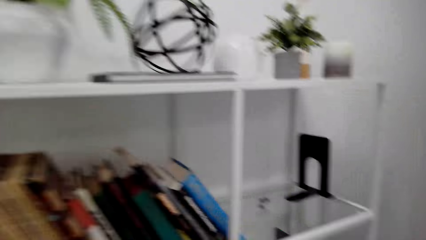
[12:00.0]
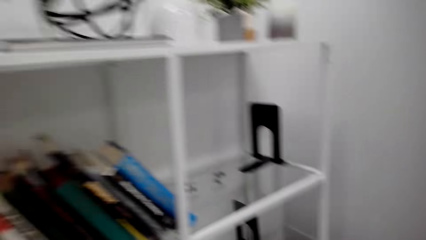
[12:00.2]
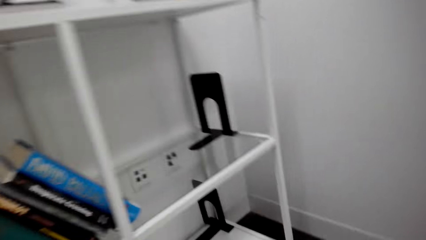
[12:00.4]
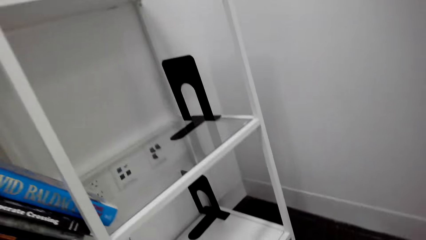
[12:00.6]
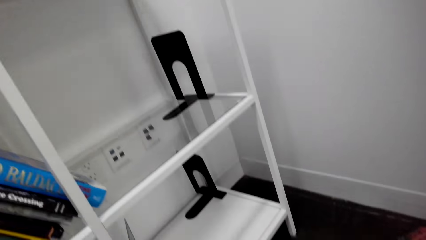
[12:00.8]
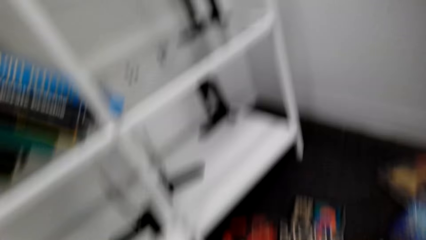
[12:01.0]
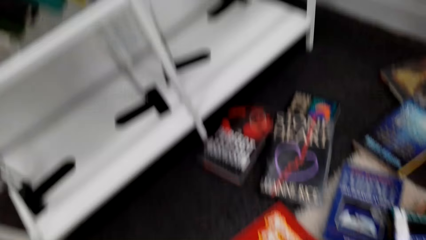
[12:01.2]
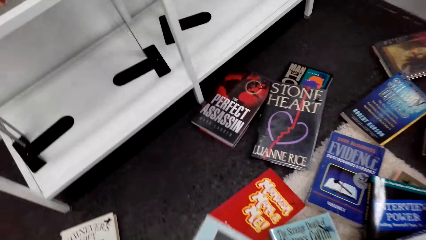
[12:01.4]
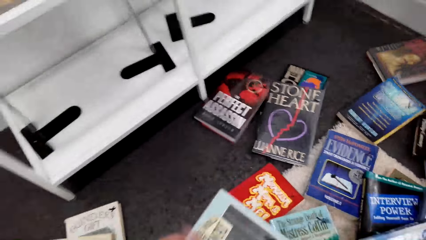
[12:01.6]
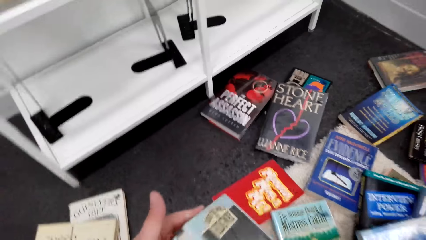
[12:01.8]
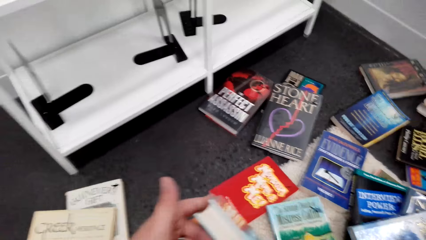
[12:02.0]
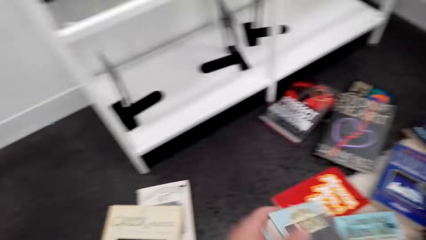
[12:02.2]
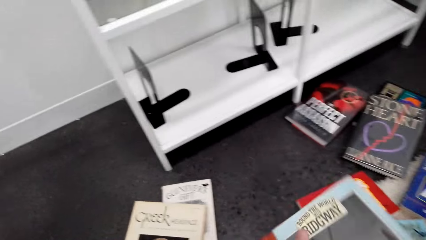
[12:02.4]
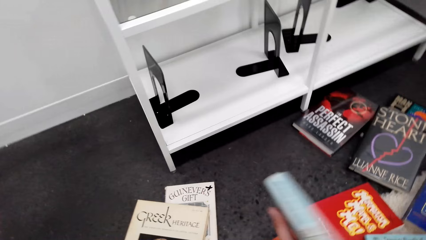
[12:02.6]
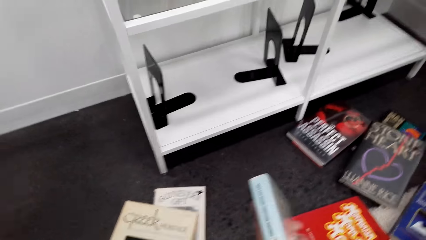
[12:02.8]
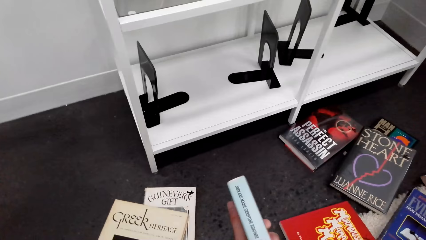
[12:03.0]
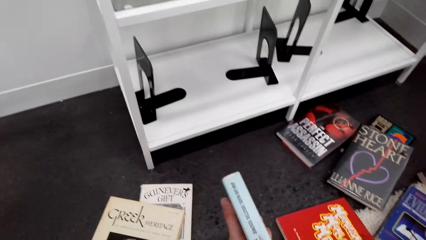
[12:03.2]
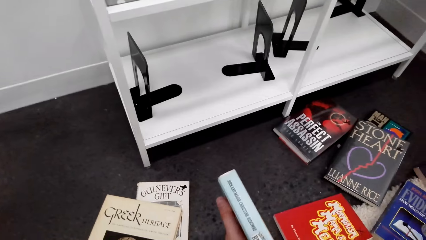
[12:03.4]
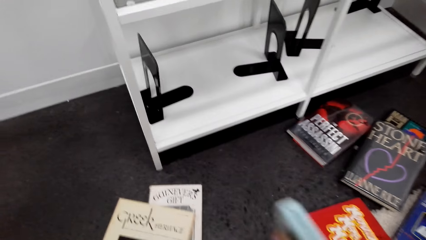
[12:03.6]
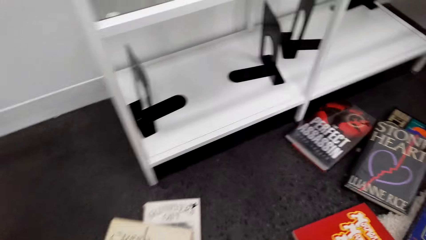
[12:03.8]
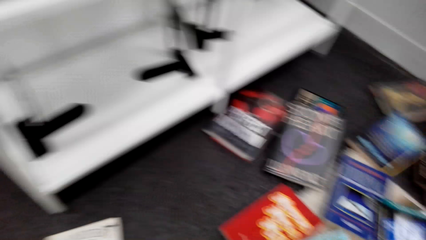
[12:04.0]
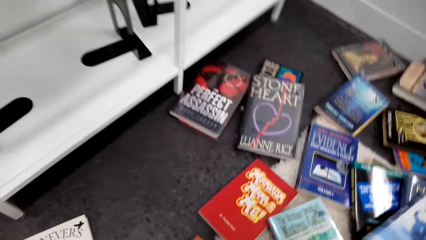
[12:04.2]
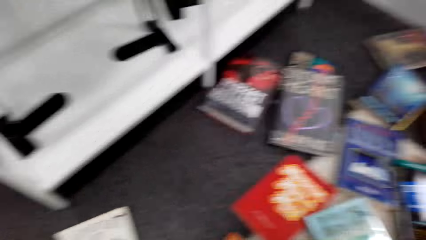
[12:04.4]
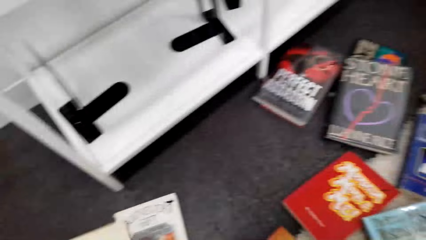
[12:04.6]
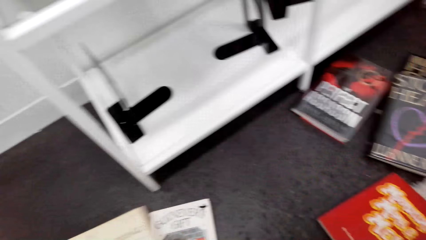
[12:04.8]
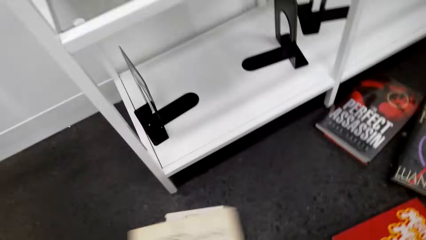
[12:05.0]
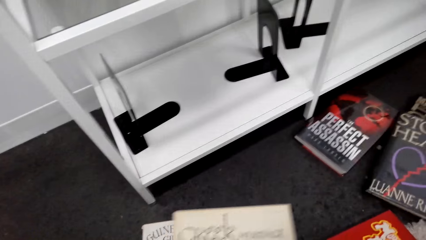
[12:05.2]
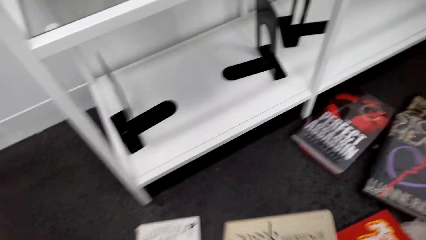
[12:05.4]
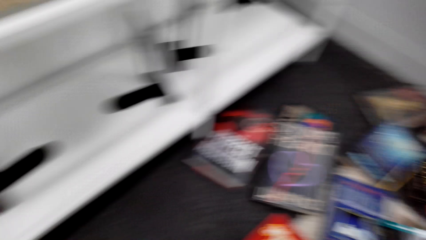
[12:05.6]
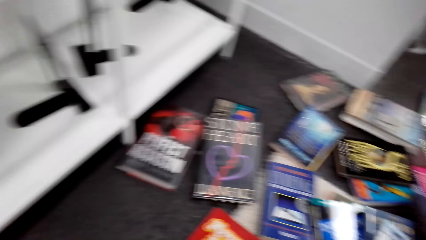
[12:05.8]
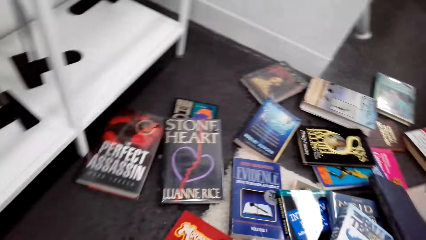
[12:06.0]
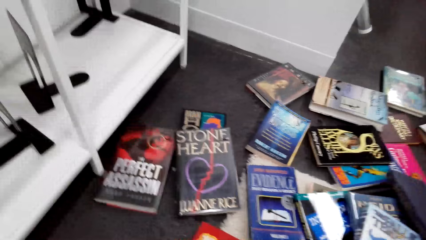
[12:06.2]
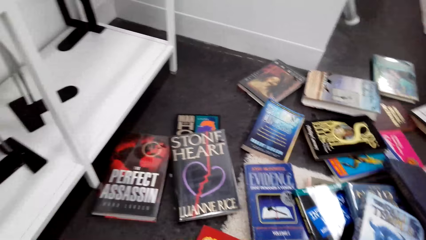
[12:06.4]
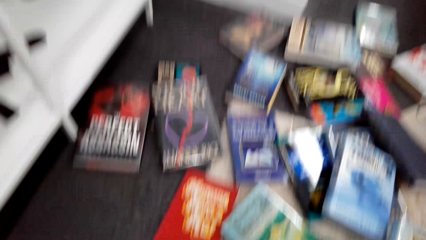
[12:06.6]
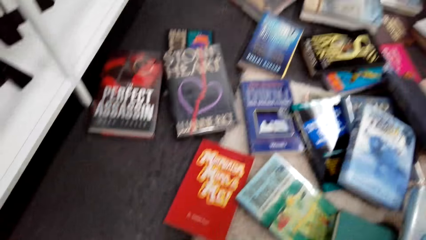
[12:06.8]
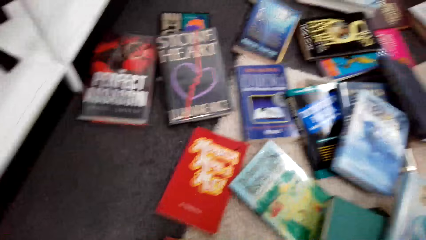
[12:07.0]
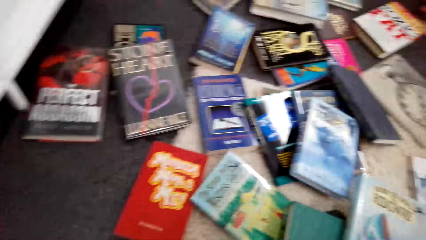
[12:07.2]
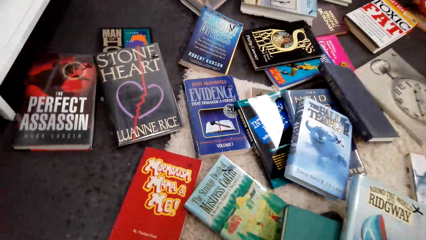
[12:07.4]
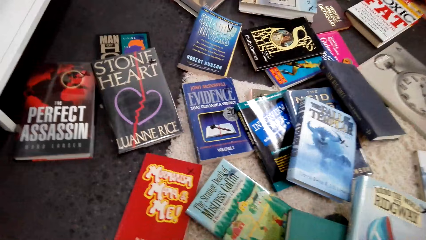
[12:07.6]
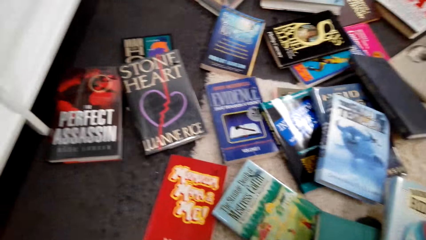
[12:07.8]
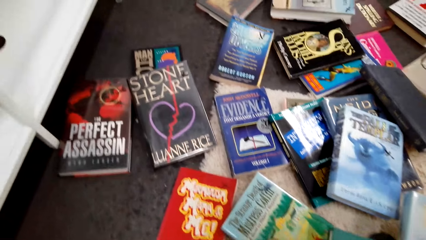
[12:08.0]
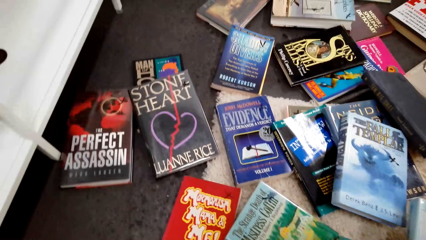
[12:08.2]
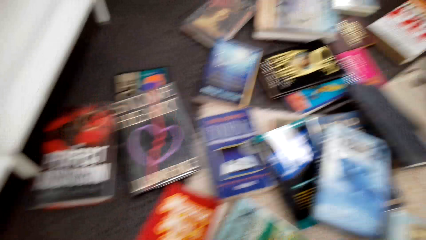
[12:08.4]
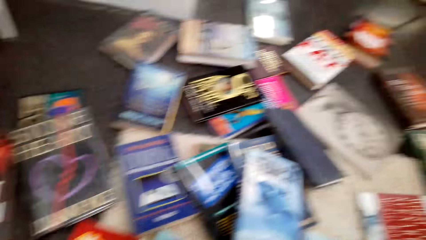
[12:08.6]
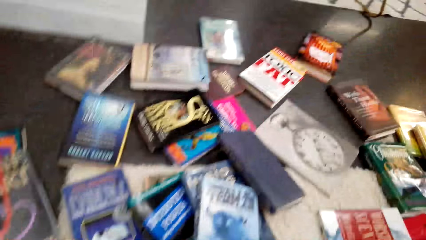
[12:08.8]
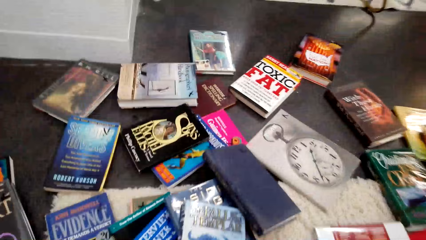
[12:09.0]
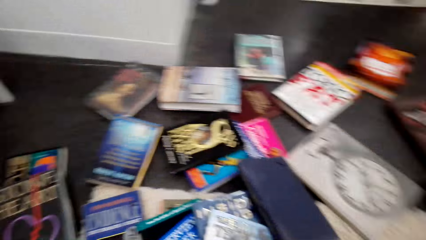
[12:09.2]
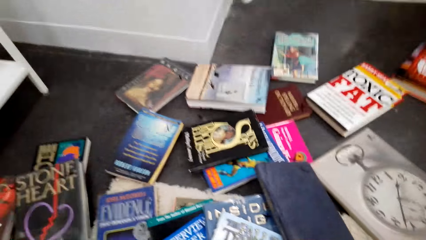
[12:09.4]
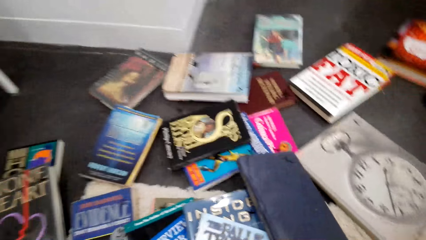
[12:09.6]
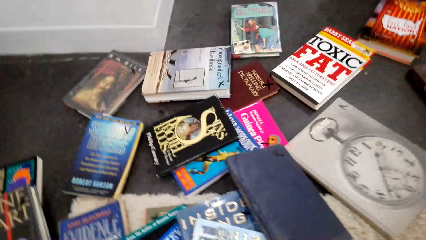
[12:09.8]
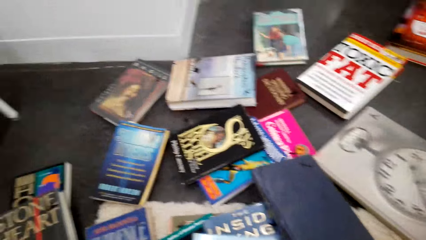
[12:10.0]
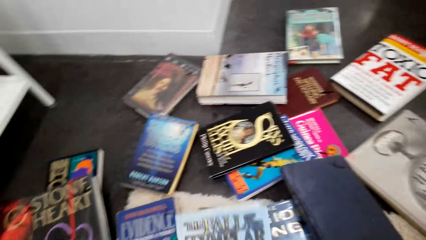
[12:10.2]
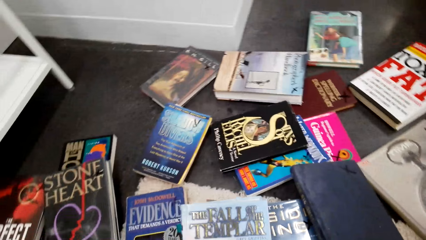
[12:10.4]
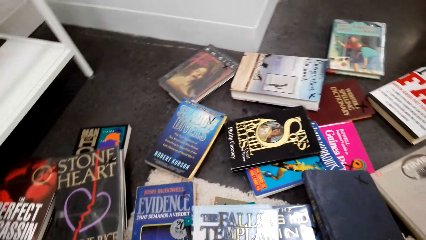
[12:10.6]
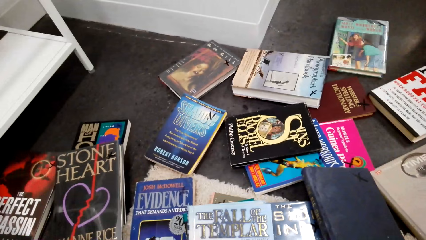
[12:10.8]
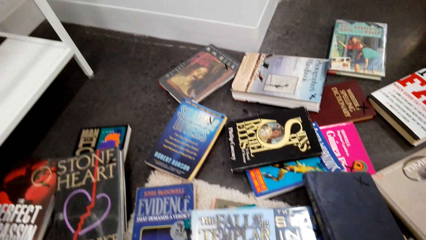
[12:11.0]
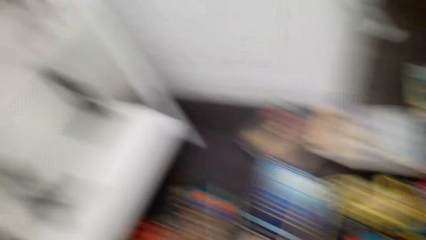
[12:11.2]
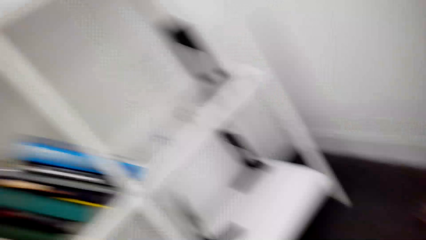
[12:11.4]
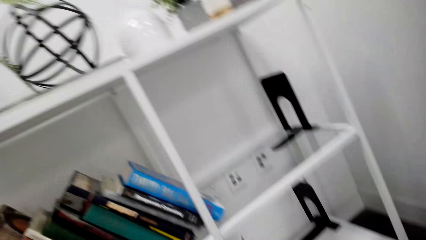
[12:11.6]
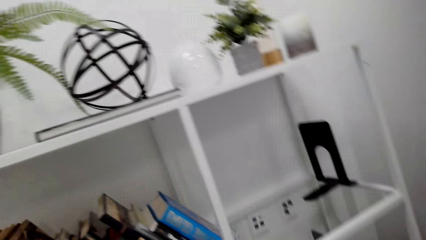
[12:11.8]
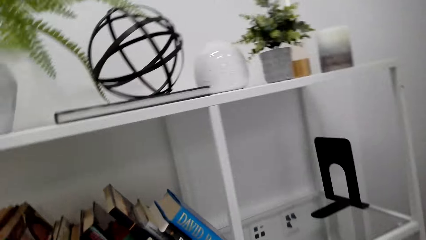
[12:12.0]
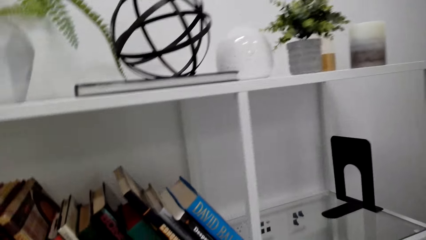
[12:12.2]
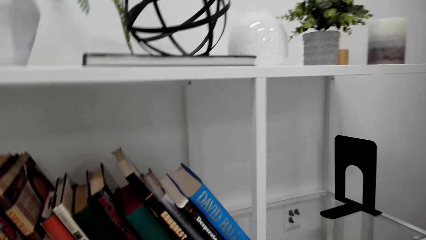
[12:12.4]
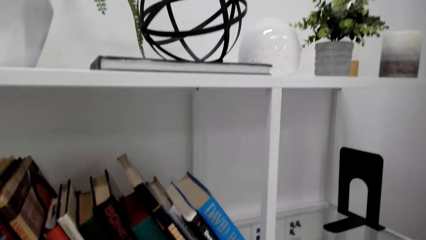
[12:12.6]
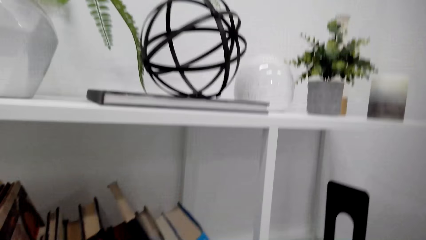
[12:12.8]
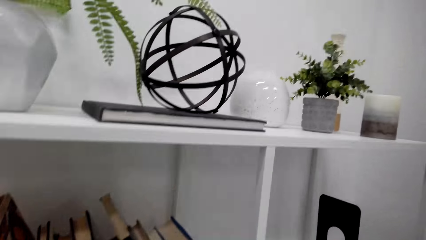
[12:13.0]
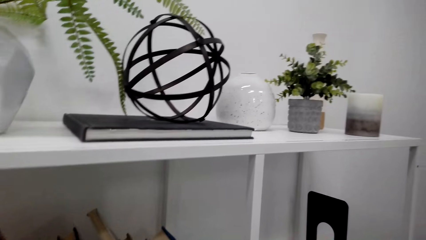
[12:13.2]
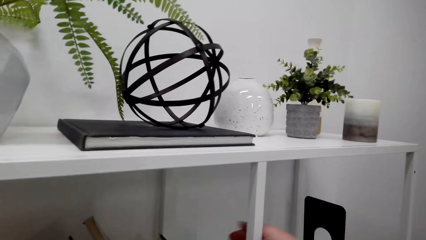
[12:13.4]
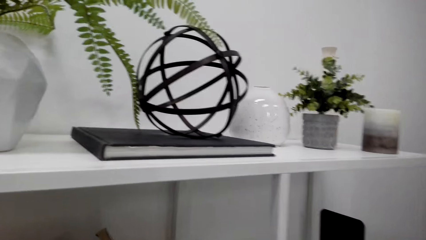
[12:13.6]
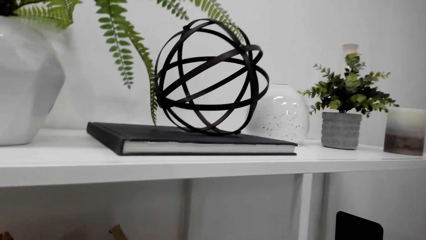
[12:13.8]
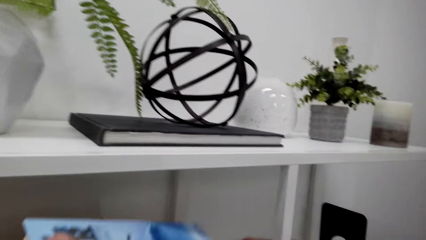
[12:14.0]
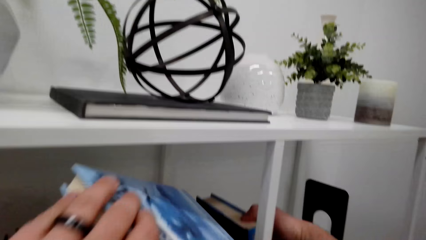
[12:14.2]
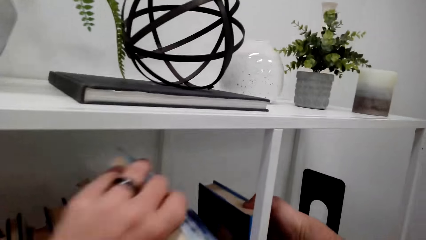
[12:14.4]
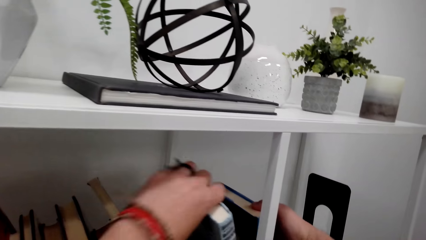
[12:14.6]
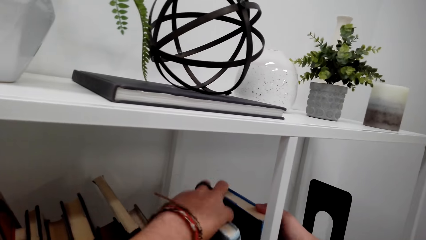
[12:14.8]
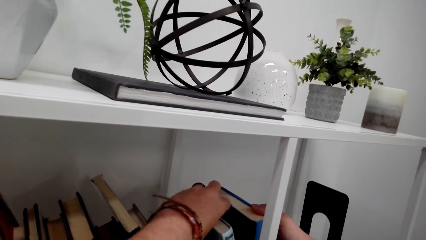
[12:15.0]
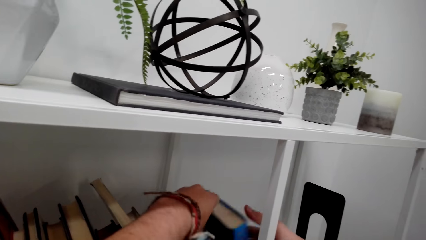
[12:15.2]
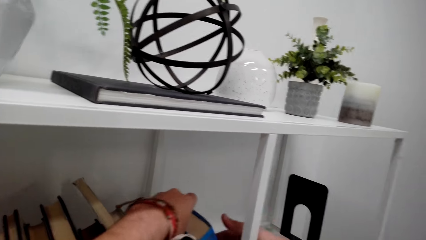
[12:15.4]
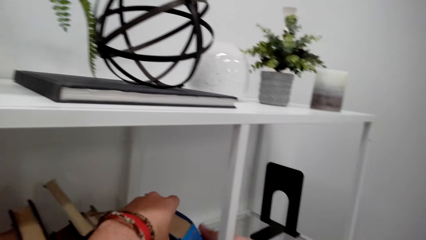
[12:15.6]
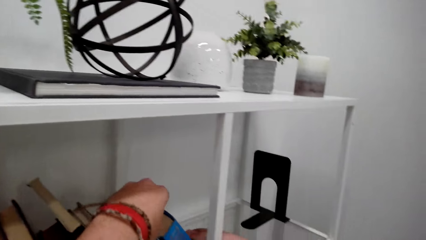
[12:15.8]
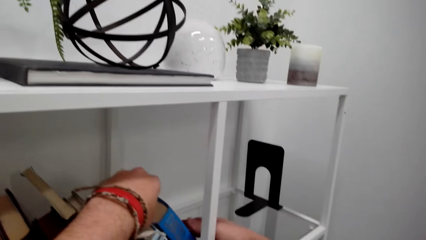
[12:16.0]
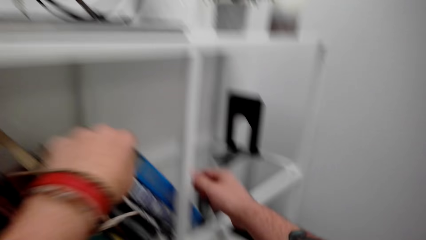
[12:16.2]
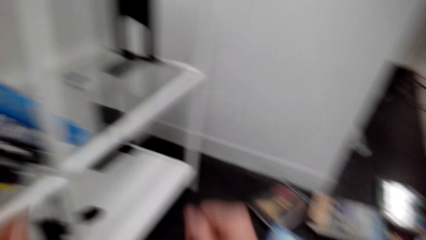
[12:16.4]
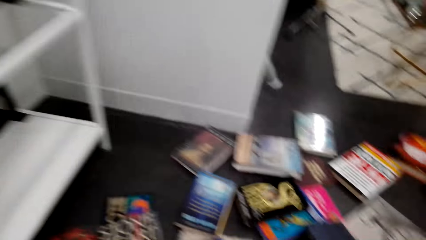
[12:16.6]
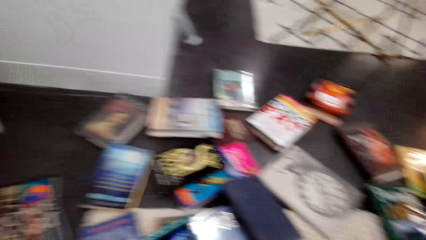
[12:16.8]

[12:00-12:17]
The camera wearer examines the book. They pick up the book. They drop the book. They look around. They pick up the books from the floor. They examine the book. They look around. They pick up the book. They put the book on the bookshelf. They drop the book.
